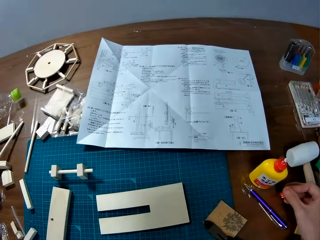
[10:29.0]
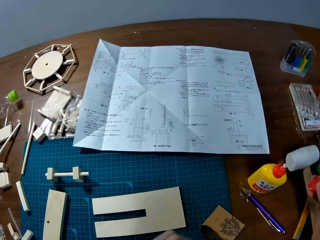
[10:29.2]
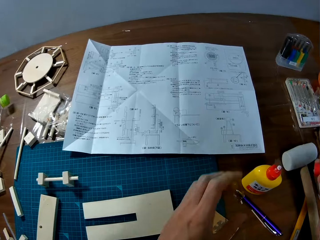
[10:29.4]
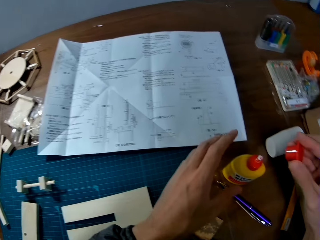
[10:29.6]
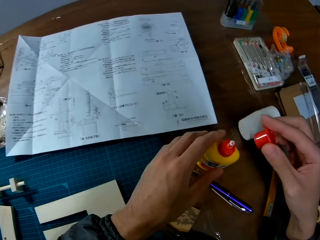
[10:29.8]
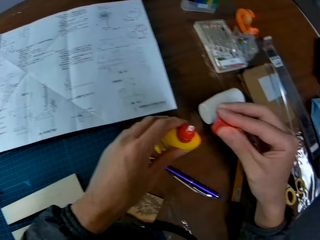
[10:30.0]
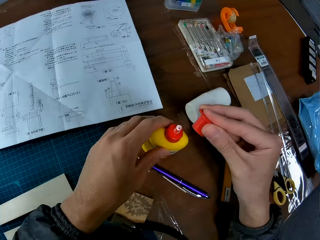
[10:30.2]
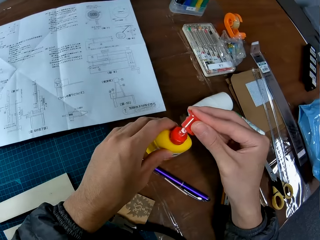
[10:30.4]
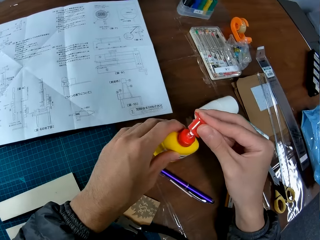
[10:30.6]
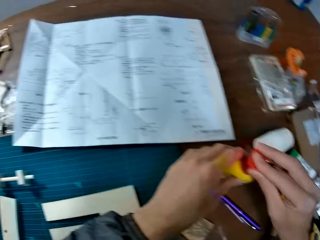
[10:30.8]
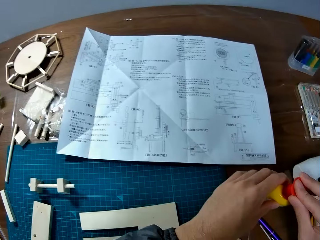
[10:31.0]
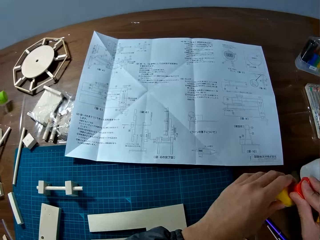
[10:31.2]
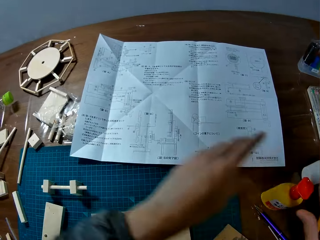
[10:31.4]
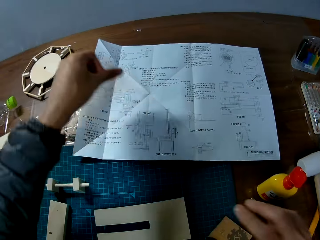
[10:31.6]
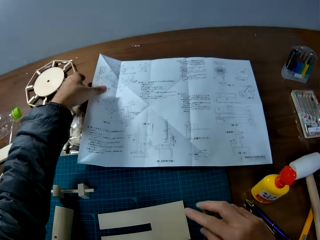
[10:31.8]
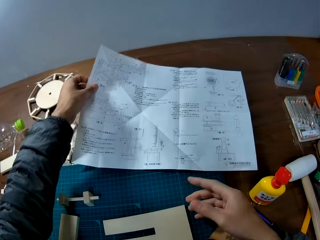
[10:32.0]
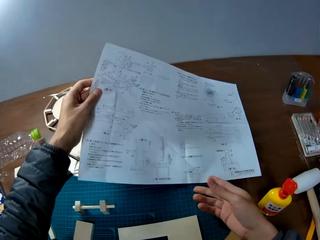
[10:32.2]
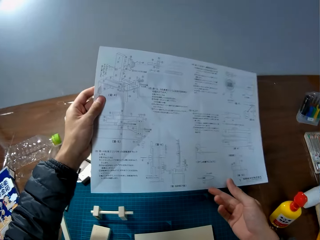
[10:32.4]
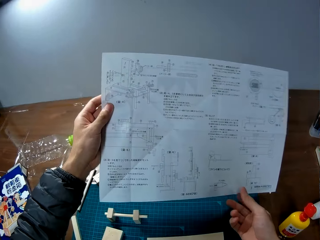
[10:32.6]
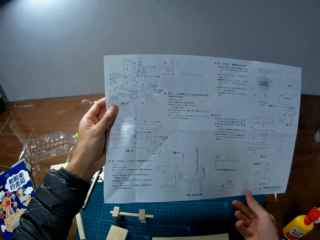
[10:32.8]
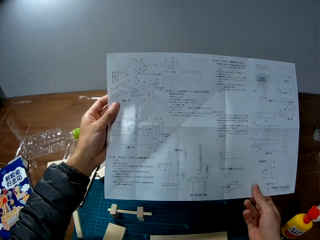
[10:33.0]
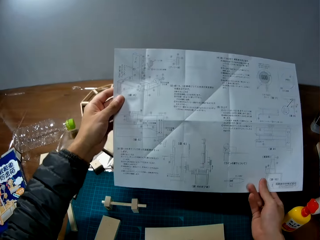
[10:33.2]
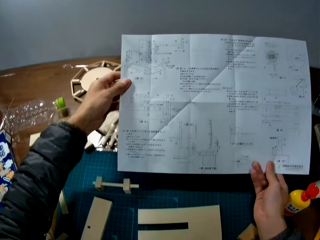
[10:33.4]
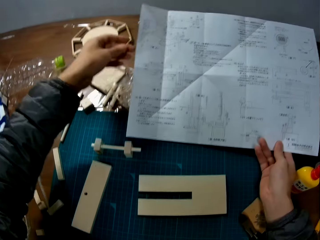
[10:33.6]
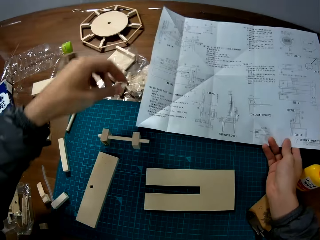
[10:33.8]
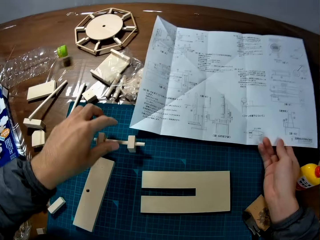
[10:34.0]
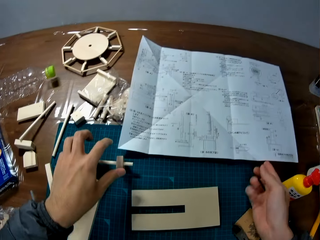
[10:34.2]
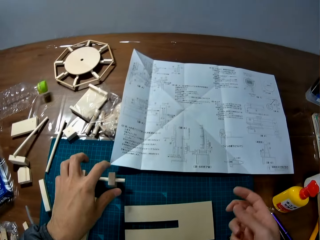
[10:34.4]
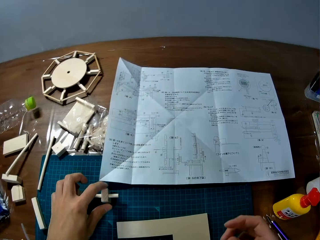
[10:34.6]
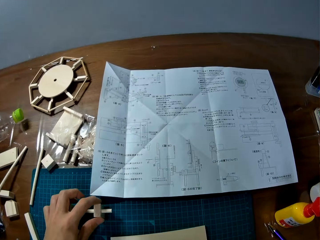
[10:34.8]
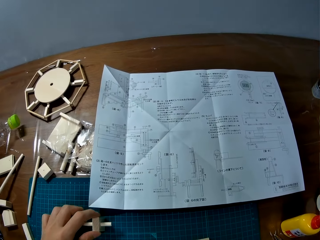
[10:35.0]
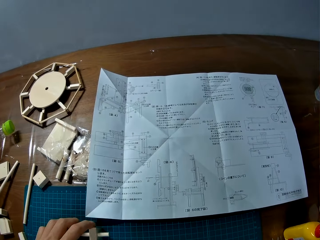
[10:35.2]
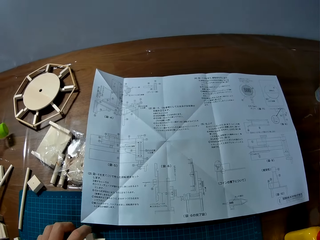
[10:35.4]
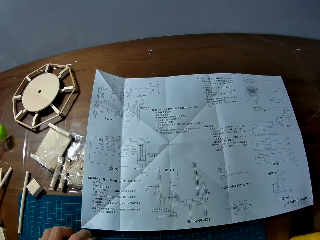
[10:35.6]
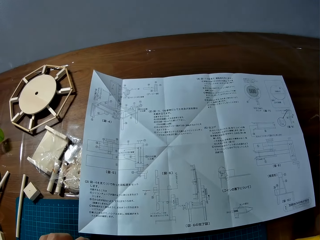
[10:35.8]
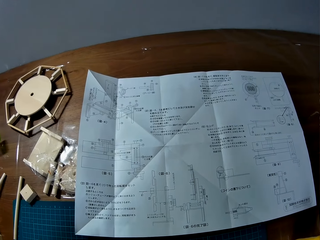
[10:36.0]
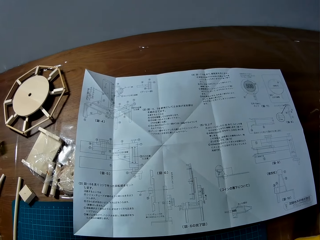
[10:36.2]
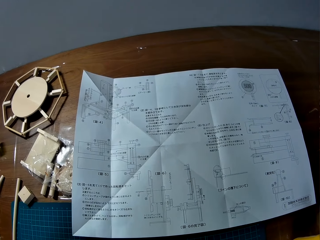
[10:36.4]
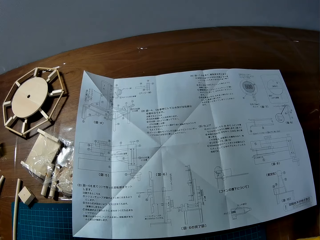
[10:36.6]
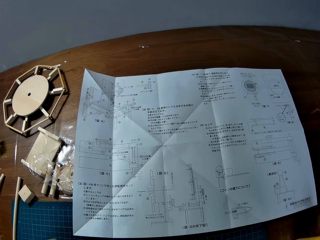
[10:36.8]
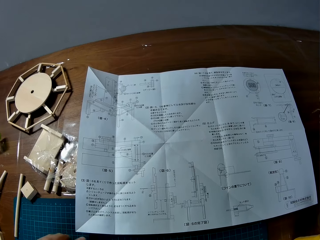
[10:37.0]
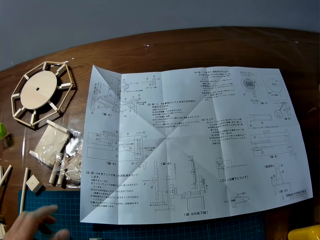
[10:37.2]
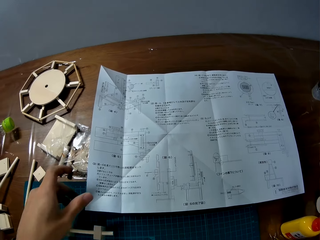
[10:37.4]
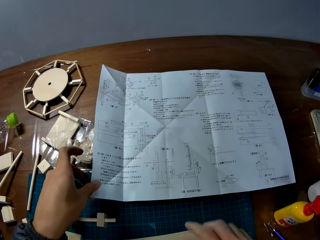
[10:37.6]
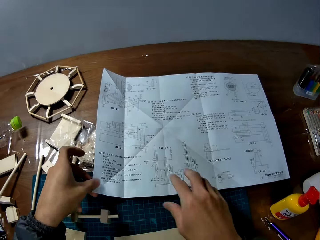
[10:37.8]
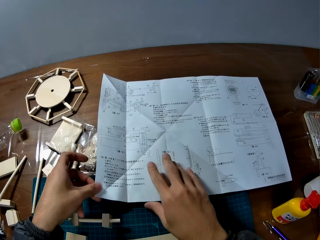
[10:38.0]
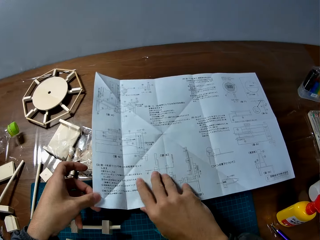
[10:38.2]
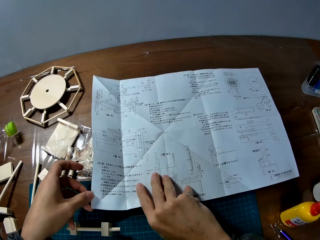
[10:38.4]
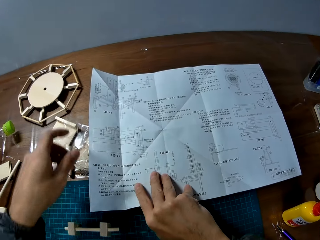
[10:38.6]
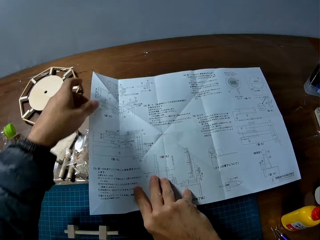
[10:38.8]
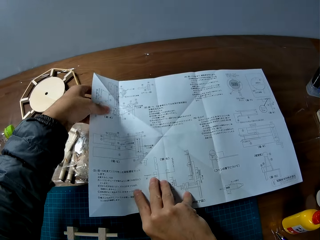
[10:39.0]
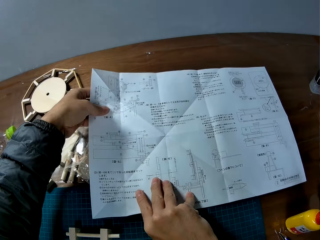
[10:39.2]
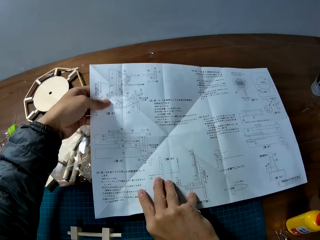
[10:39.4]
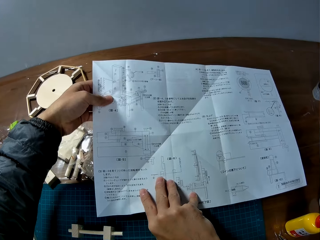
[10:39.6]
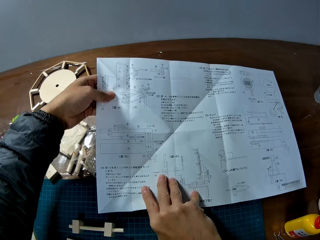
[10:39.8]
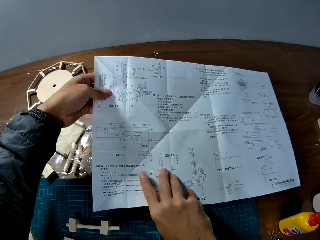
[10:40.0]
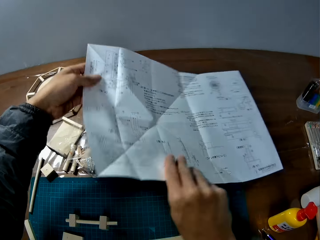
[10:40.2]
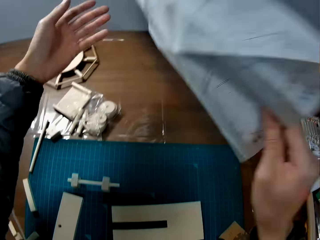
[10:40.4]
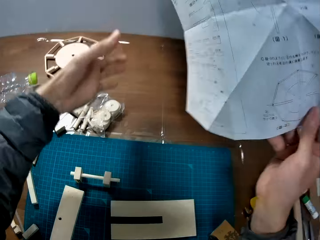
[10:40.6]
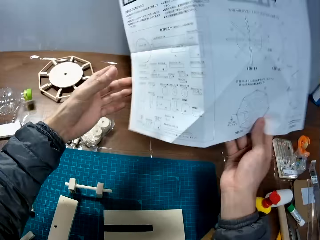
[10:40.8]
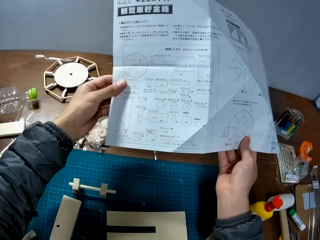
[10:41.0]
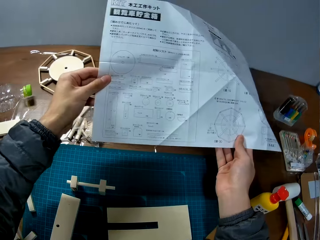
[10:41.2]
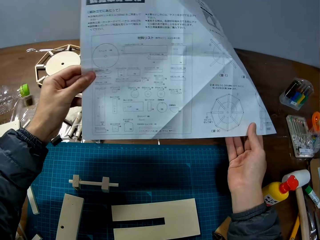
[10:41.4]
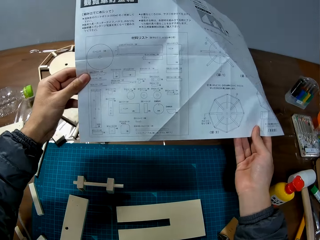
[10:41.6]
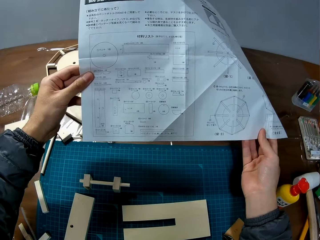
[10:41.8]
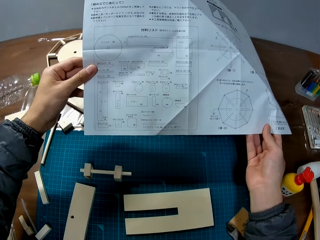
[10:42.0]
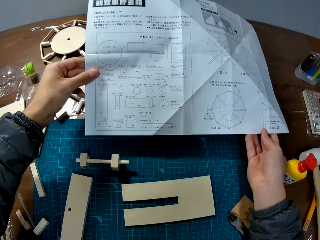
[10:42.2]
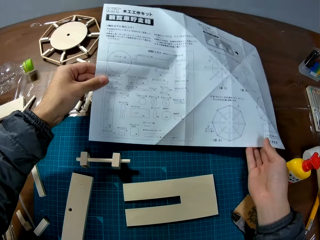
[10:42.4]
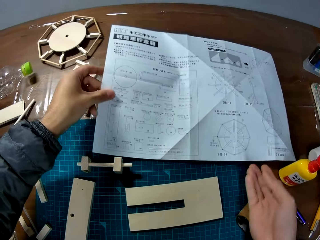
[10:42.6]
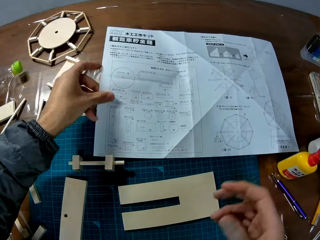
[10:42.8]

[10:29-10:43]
The camera wearer takes an adhesive bottle cover from the table. They cover the adhesive bottle with the cover. They lift a paper from the table and place the paper on the table. They look at the table. They turn the paper over. They look at the paper. They look at the paper.

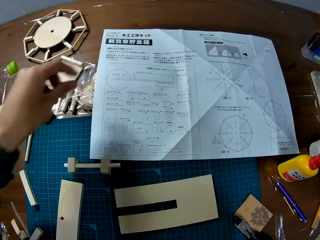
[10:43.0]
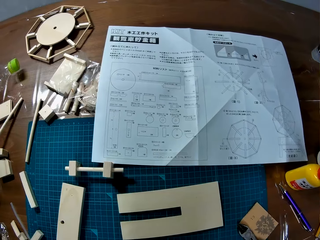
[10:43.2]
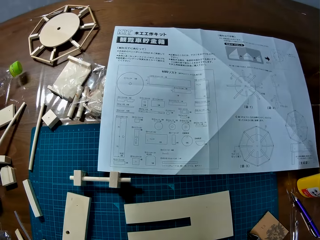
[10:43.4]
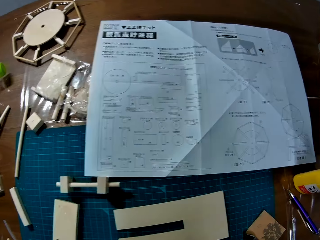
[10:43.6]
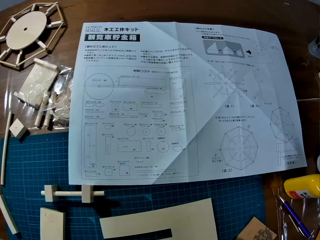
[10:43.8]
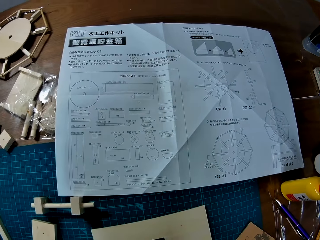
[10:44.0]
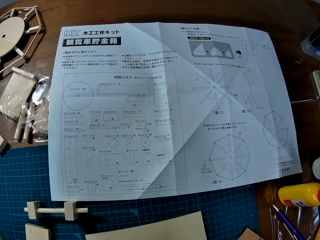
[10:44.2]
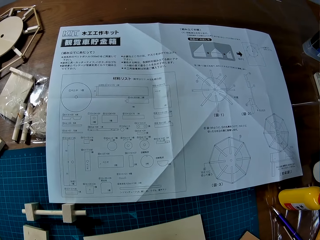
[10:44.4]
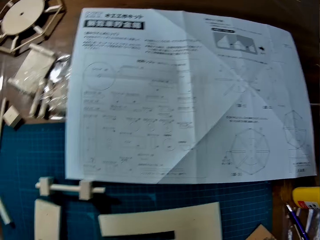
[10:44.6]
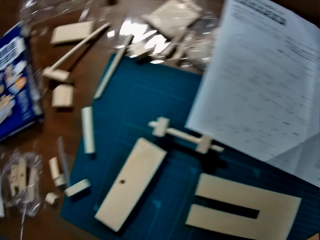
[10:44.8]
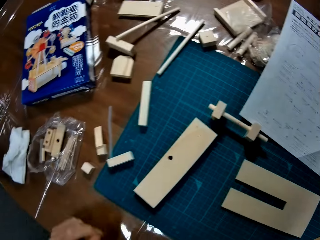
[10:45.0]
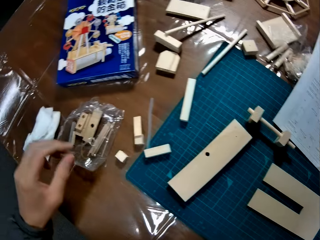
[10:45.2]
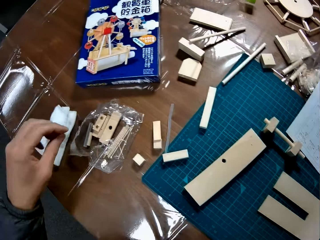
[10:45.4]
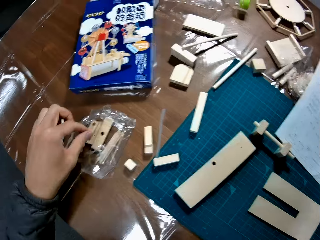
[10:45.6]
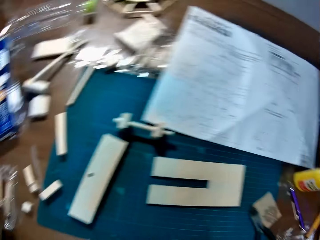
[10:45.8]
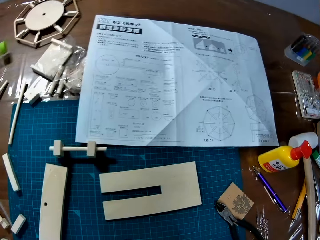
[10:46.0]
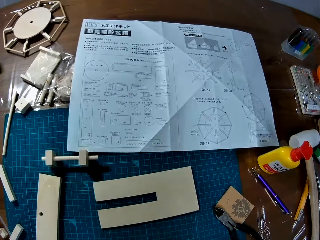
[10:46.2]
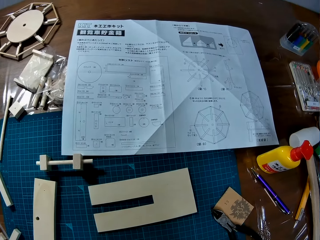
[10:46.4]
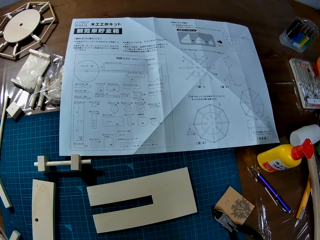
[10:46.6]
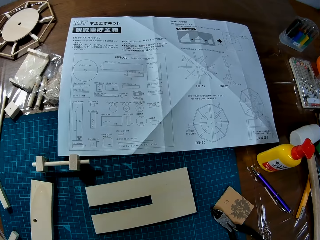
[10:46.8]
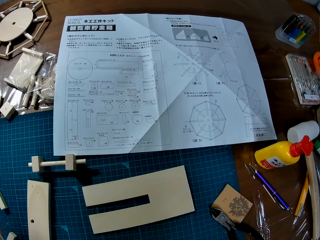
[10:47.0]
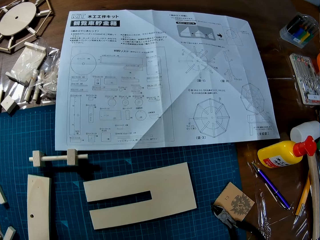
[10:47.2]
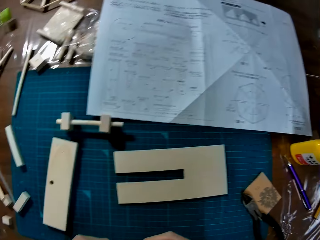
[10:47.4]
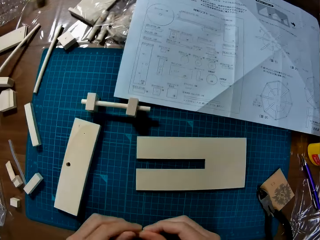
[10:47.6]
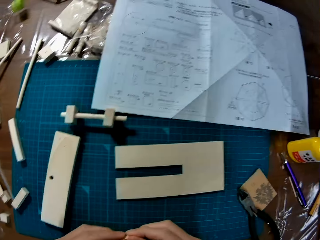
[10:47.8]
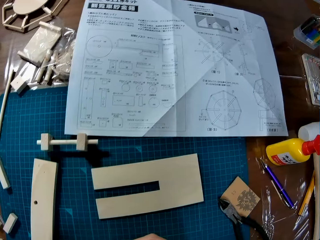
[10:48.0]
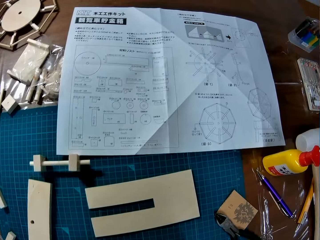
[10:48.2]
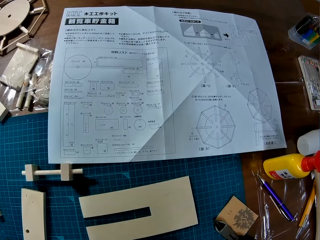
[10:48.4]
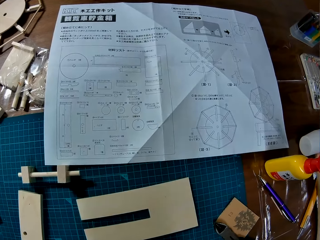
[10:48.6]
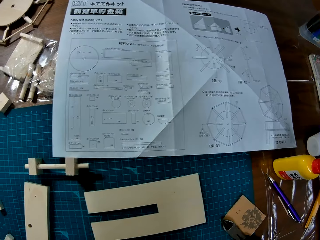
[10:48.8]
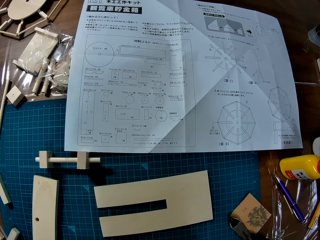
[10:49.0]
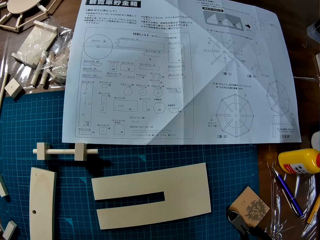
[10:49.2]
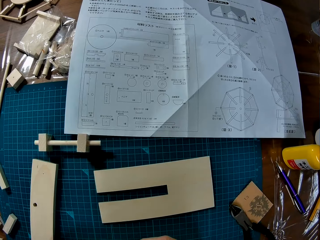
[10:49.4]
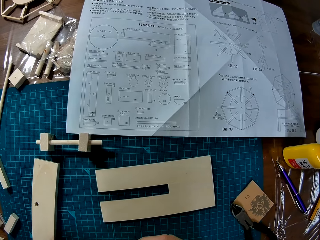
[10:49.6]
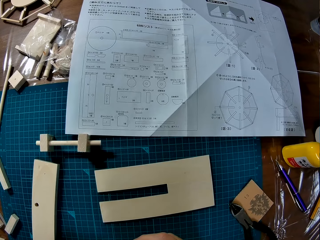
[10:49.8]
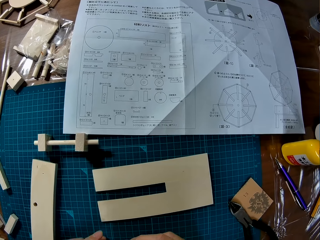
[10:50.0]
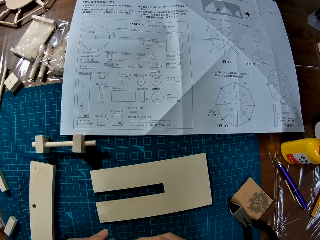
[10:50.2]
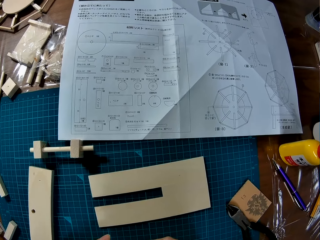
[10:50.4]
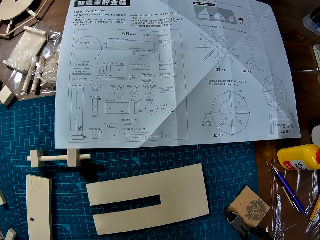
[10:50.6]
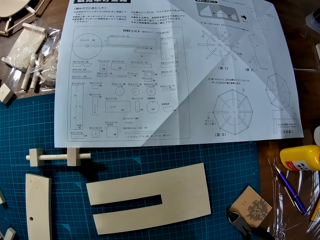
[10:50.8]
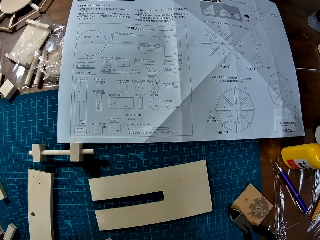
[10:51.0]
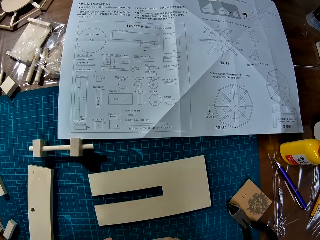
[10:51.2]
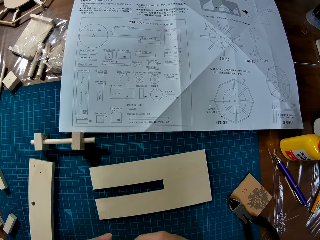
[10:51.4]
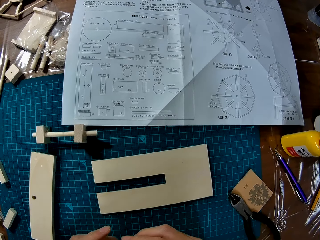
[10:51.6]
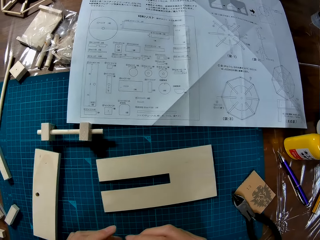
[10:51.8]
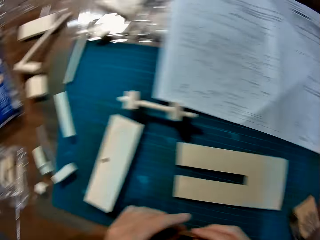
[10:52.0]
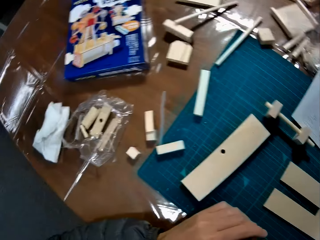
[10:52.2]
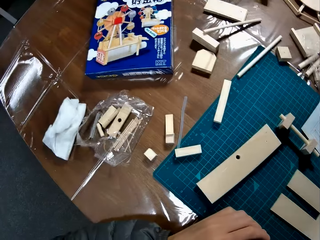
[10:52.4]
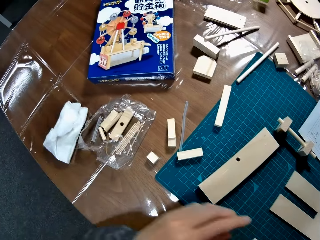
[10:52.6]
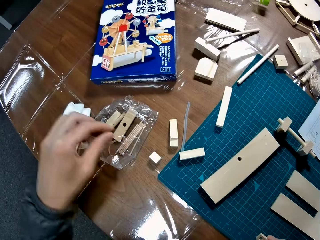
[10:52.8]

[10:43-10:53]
The camera wearer places the paper on the table. They pick up a piece of wood from the table. They fix wood pieces.
